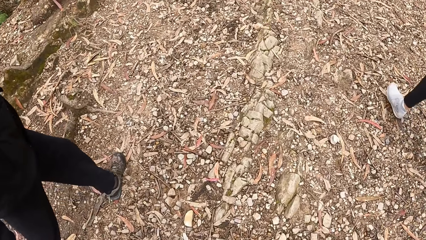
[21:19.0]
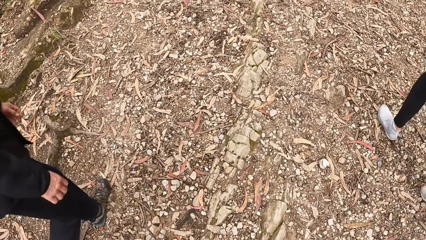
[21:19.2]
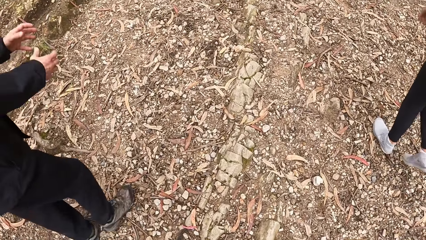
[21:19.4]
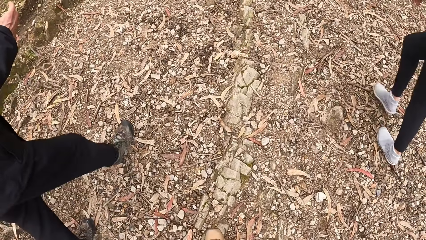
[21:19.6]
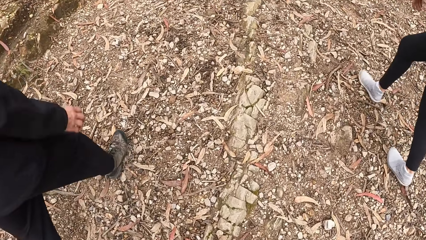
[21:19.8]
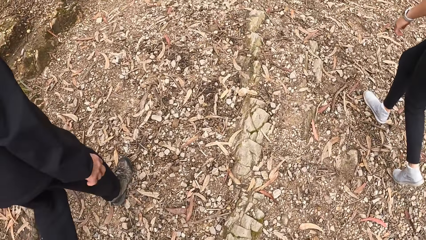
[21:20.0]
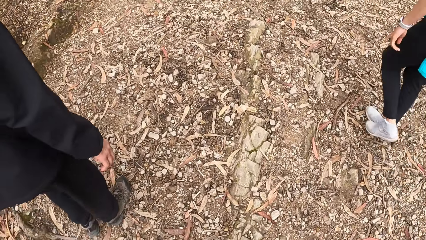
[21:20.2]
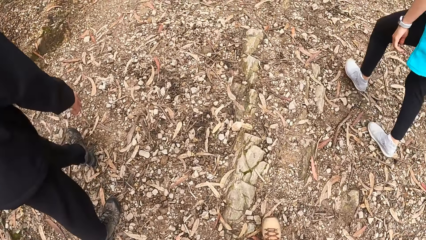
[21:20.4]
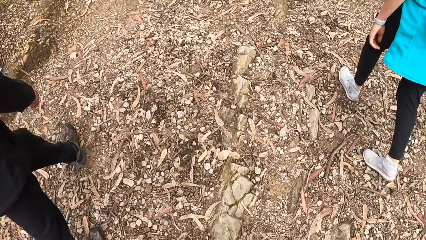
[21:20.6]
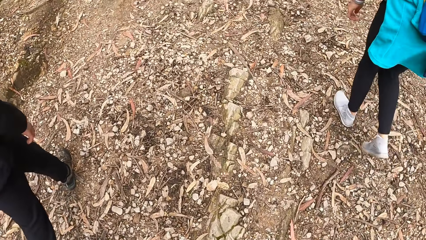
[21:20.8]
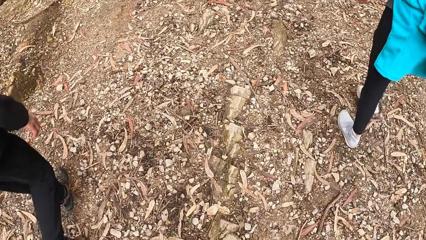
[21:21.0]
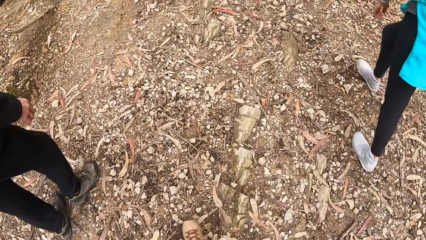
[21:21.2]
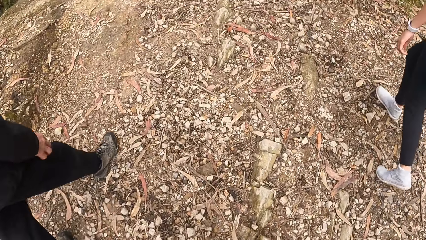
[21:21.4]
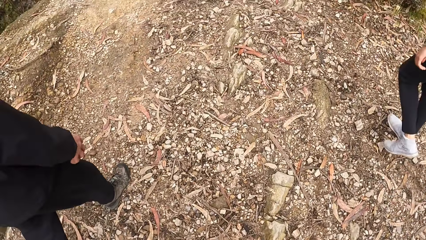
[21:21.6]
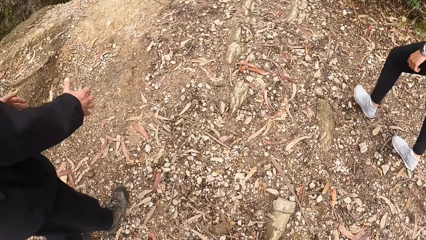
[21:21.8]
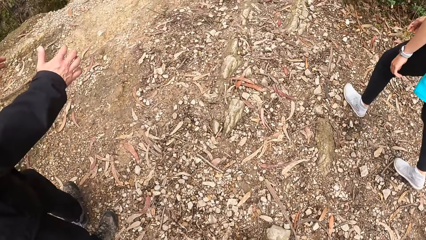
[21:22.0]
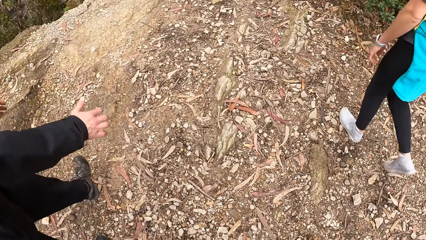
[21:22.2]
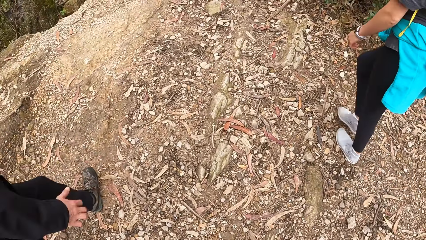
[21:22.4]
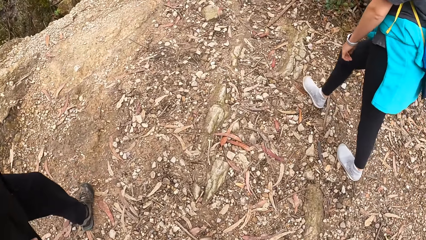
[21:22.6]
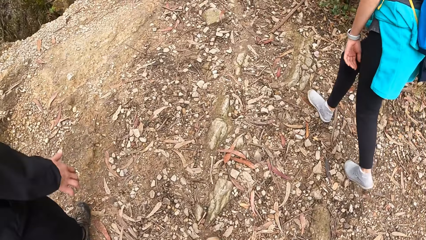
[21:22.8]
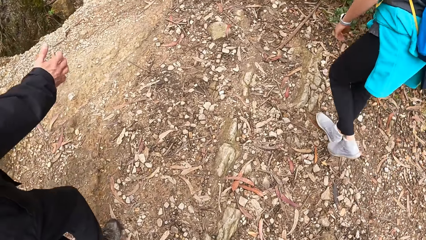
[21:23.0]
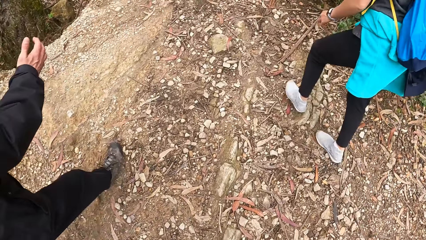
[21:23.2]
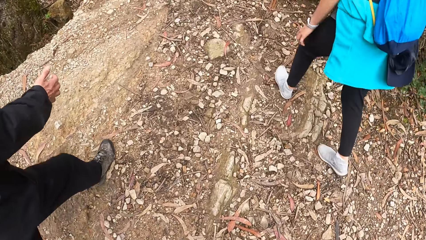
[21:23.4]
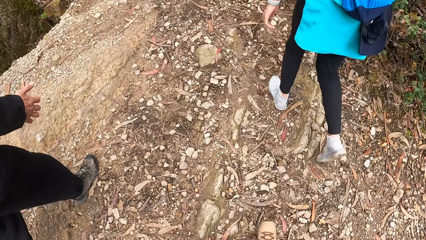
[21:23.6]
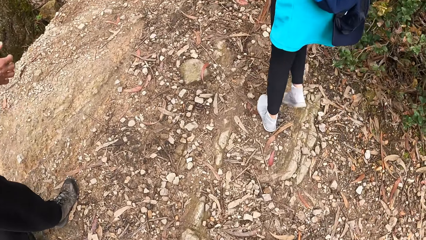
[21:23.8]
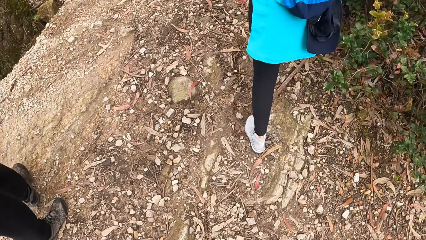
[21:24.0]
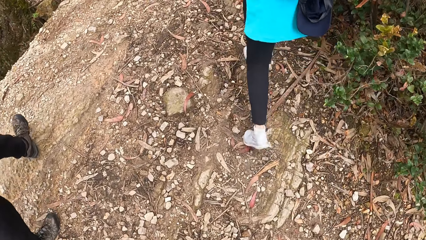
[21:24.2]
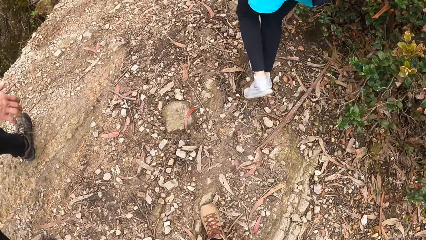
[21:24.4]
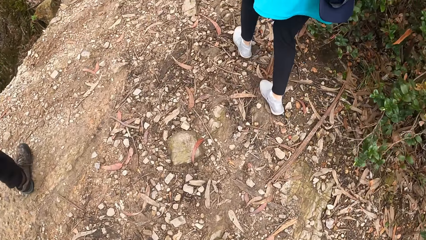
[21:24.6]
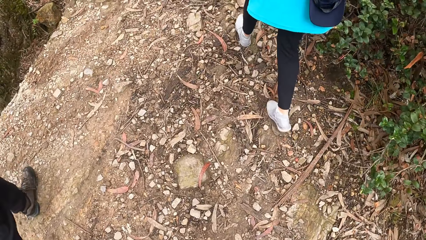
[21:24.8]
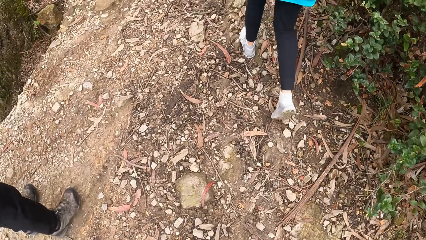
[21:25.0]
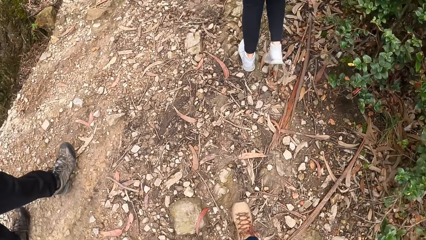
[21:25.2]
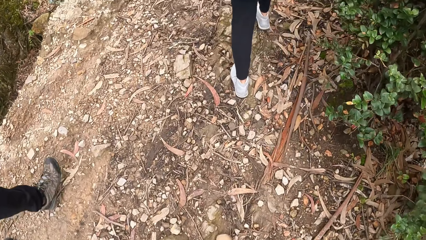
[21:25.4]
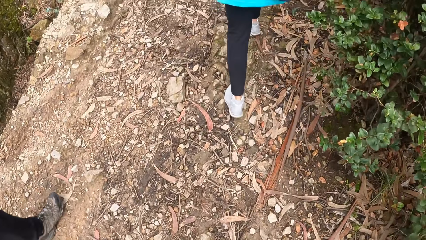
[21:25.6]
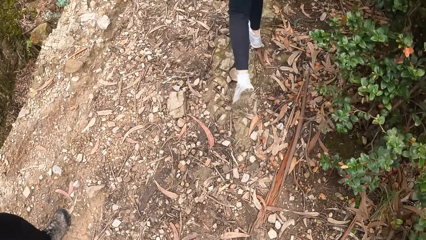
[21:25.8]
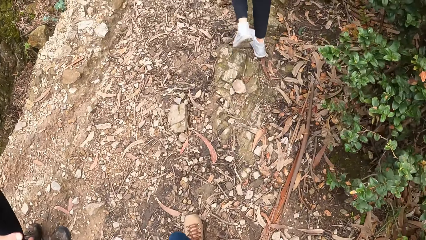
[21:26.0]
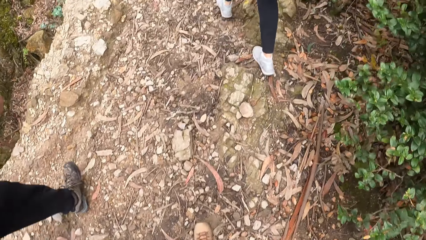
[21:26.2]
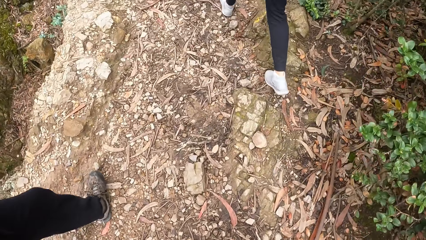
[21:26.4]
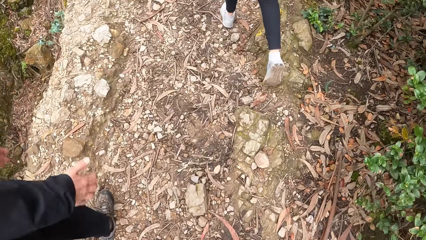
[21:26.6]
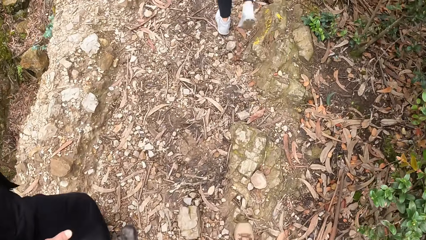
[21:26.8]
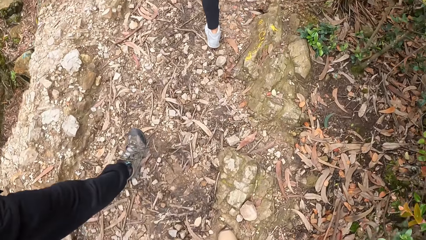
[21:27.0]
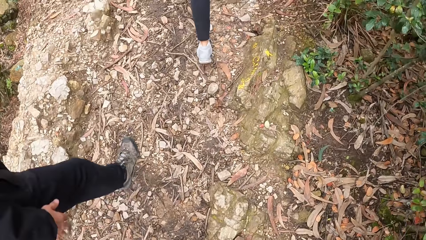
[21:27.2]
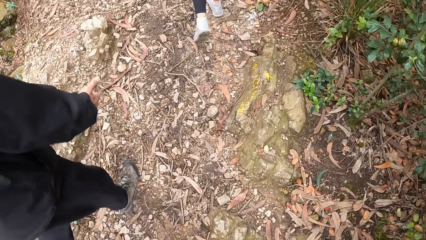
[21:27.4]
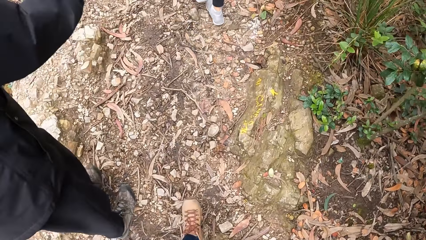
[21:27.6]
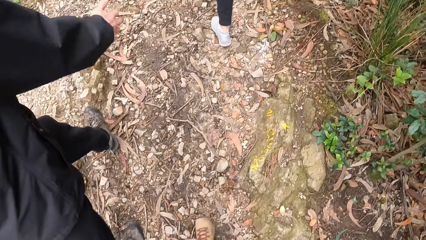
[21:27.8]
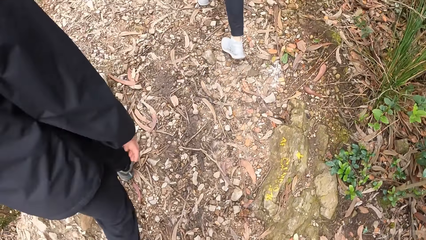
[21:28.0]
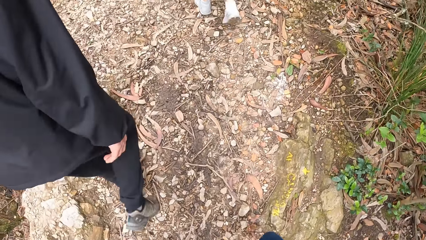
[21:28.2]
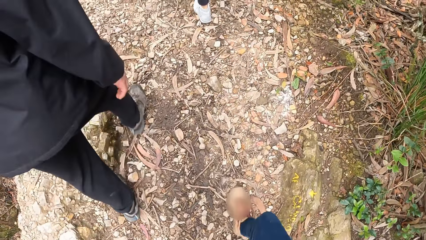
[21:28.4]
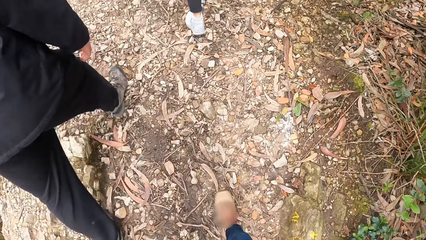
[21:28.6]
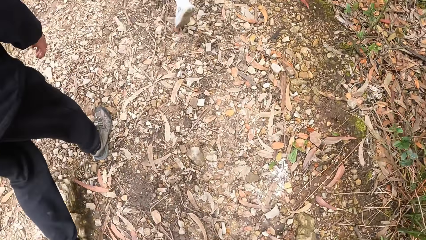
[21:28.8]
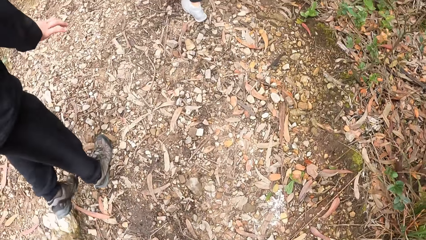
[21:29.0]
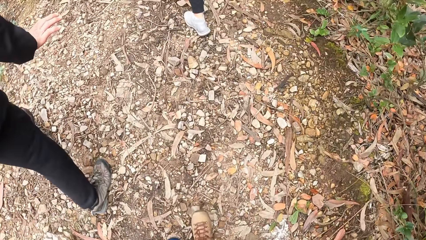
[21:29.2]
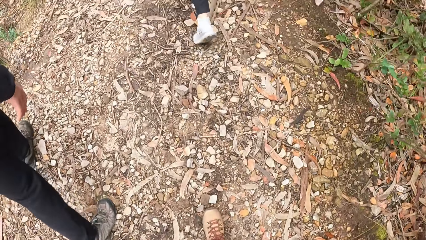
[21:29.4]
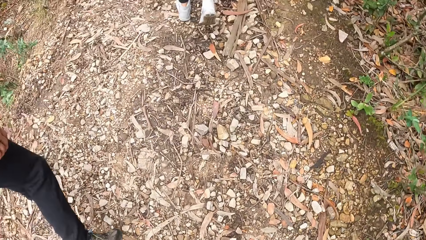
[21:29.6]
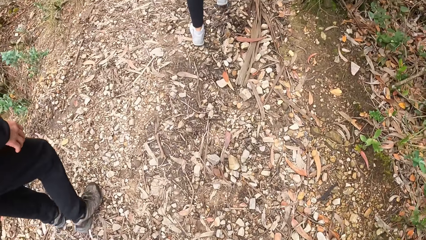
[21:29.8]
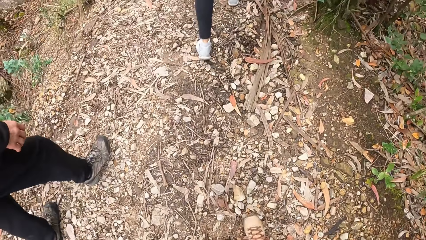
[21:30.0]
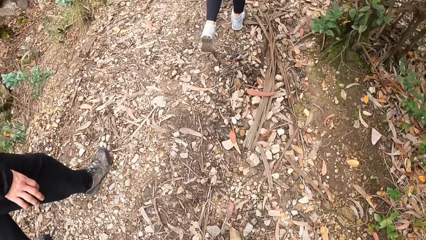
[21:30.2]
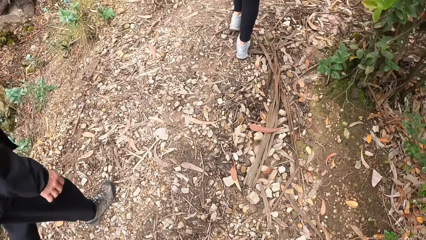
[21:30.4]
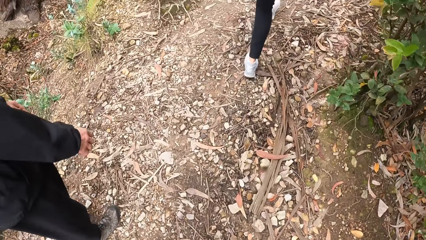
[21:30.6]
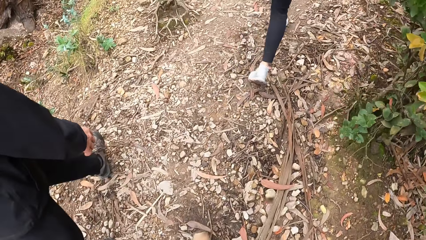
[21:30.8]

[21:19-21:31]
The camera wearer walks around the forest with a man and a woman. The man converses with the camera wearer. The camera wearer walks around the forest with the man and the woman.
